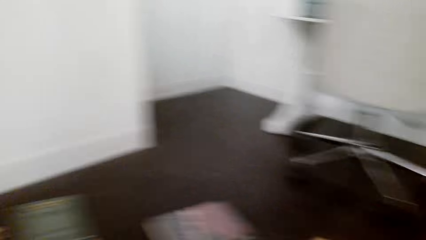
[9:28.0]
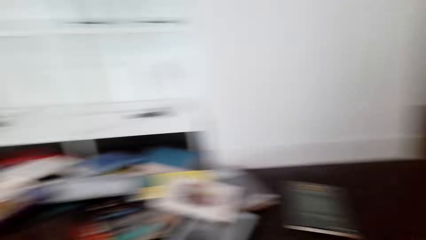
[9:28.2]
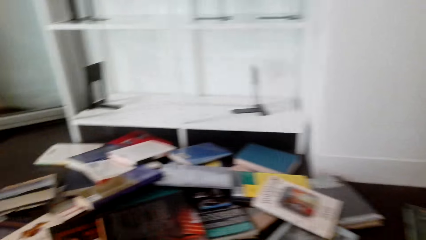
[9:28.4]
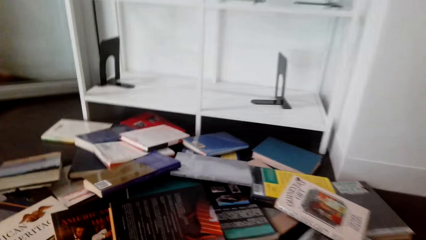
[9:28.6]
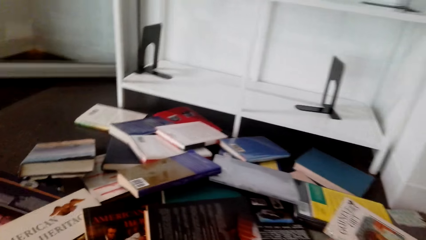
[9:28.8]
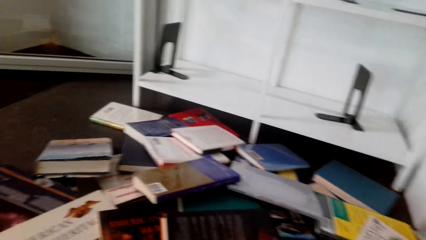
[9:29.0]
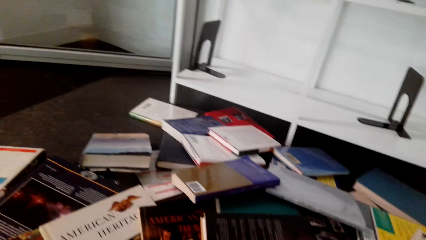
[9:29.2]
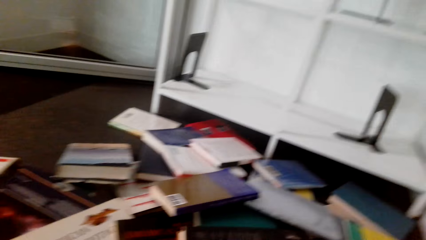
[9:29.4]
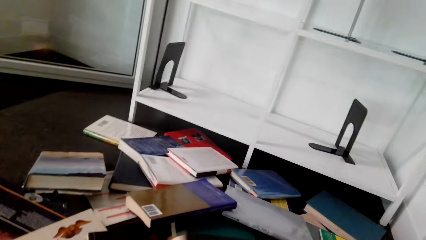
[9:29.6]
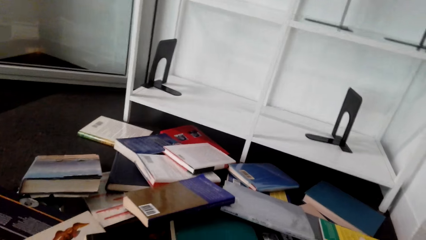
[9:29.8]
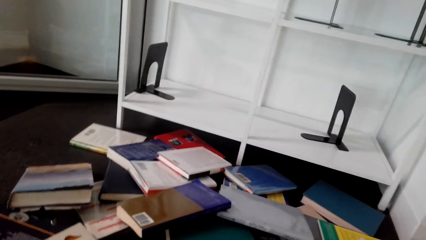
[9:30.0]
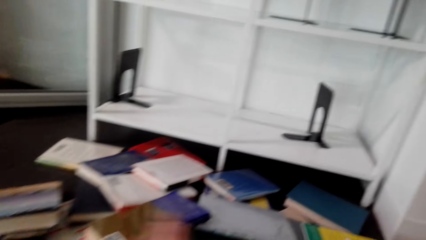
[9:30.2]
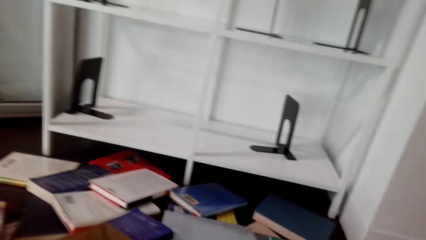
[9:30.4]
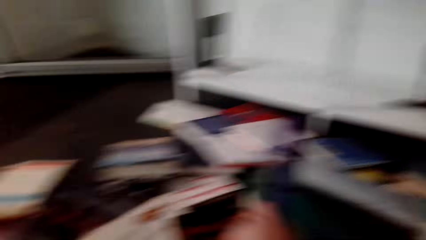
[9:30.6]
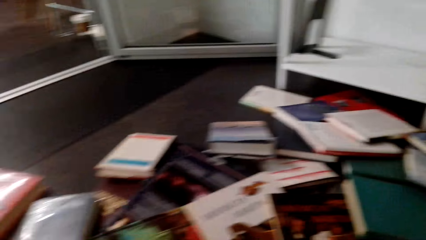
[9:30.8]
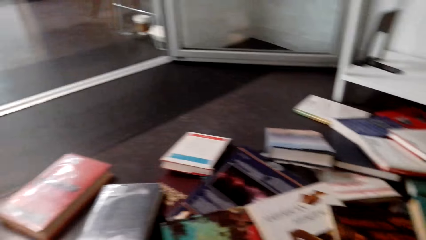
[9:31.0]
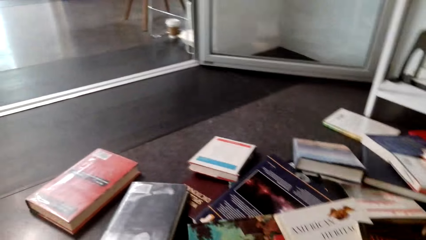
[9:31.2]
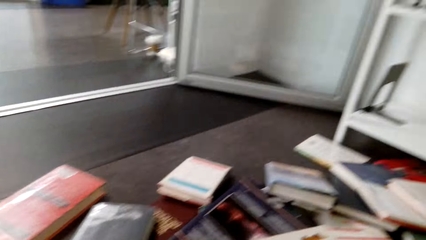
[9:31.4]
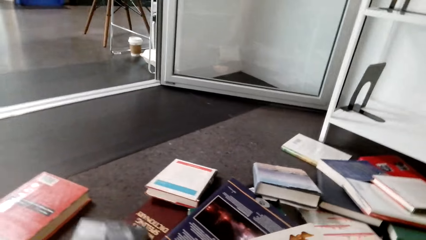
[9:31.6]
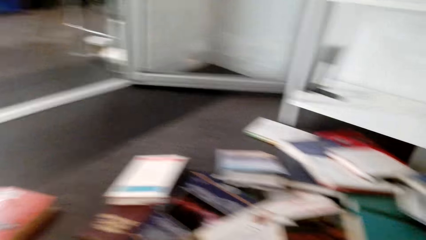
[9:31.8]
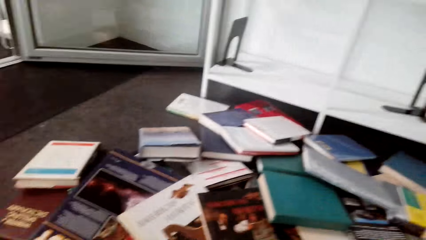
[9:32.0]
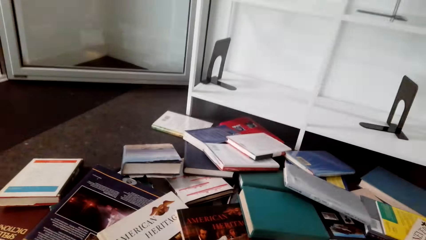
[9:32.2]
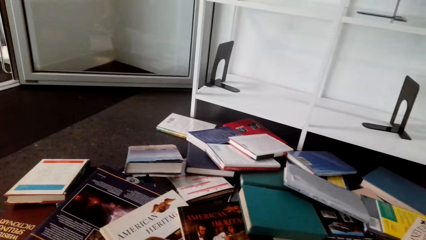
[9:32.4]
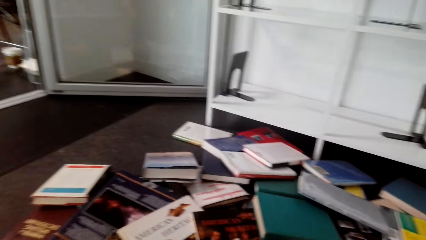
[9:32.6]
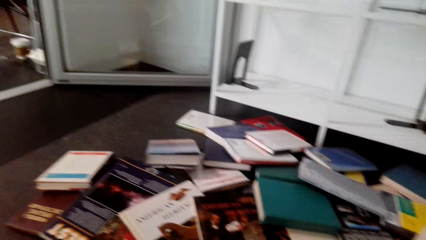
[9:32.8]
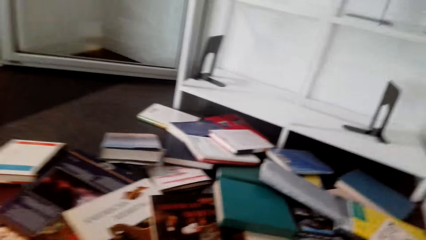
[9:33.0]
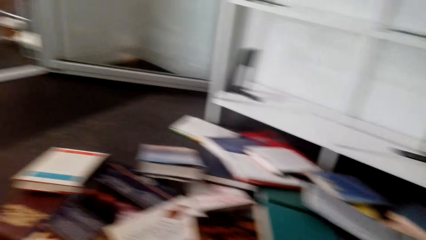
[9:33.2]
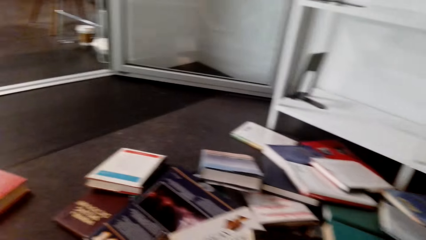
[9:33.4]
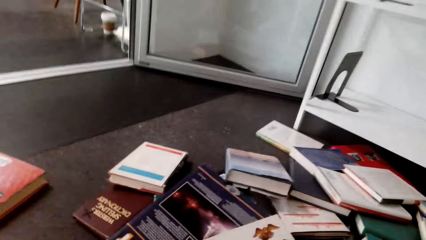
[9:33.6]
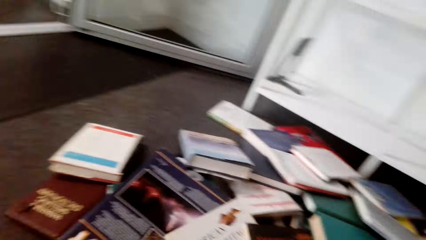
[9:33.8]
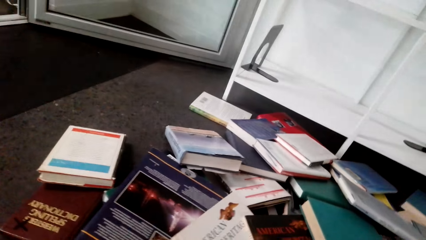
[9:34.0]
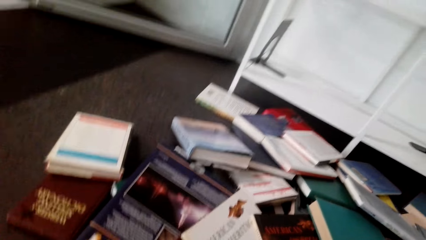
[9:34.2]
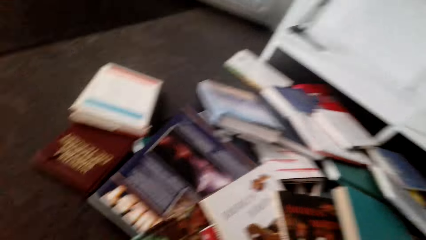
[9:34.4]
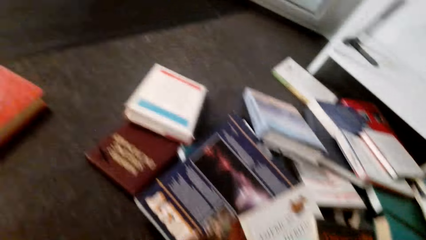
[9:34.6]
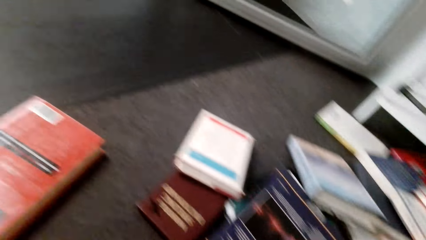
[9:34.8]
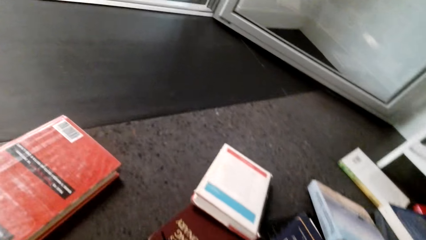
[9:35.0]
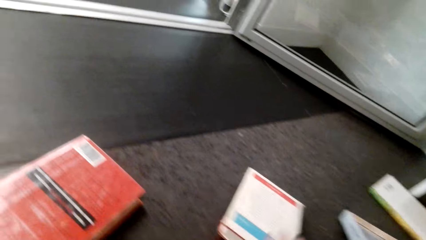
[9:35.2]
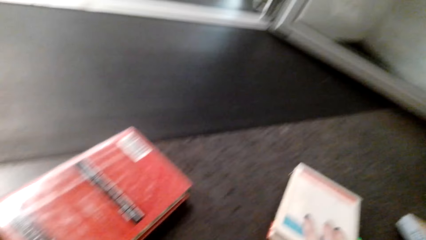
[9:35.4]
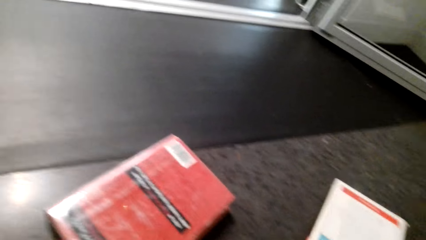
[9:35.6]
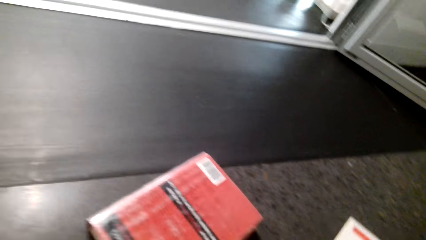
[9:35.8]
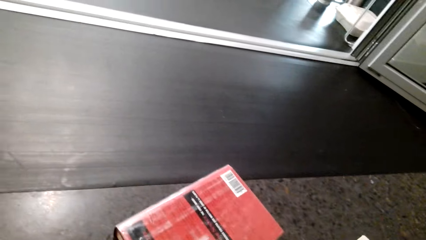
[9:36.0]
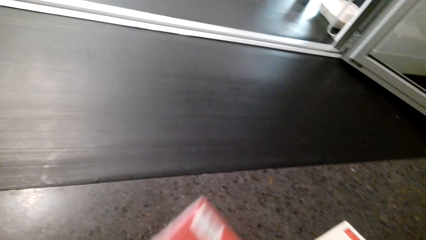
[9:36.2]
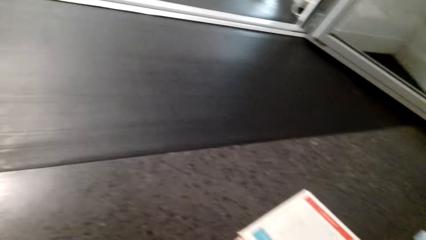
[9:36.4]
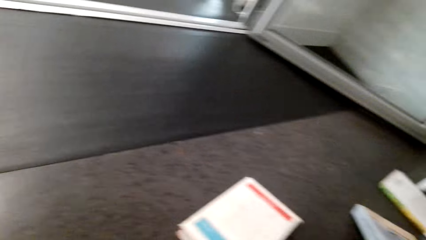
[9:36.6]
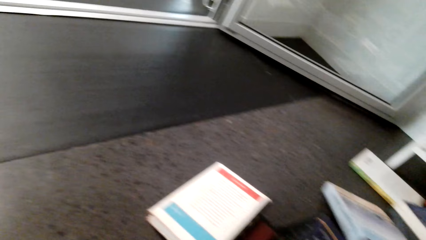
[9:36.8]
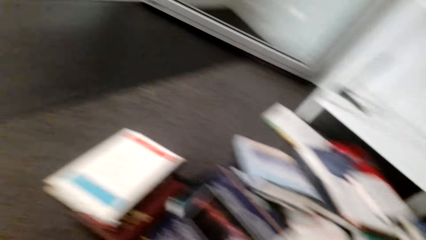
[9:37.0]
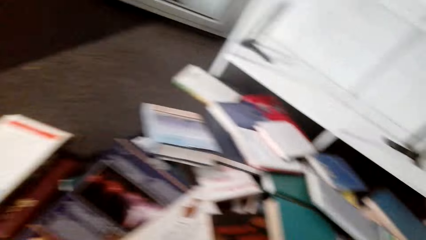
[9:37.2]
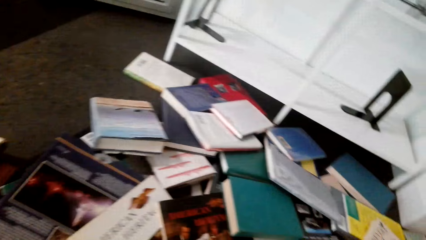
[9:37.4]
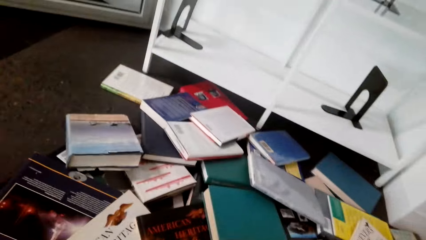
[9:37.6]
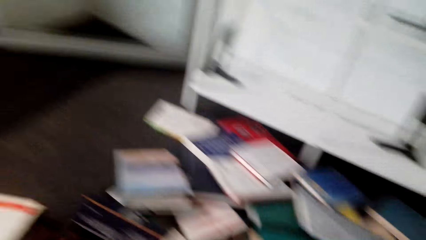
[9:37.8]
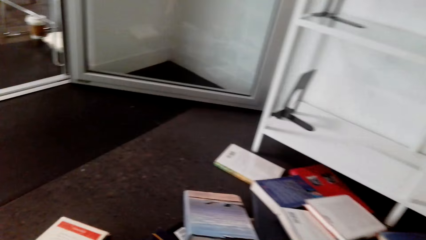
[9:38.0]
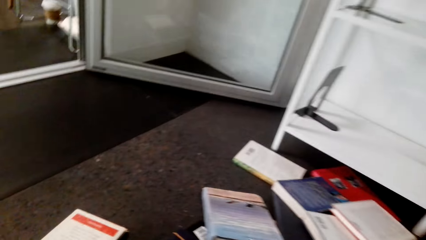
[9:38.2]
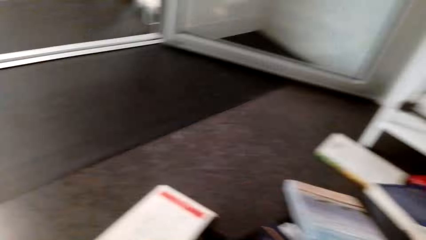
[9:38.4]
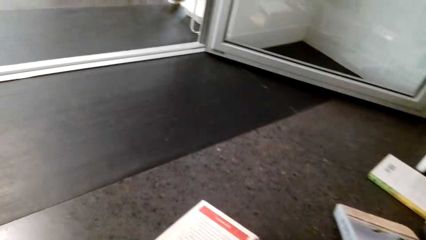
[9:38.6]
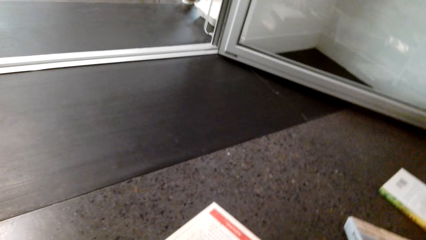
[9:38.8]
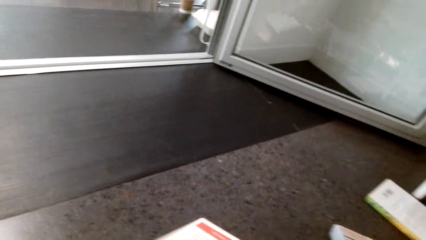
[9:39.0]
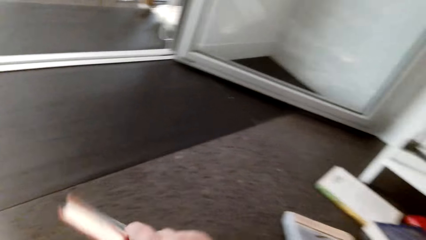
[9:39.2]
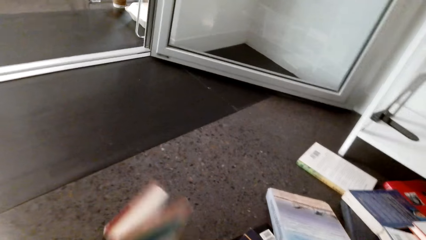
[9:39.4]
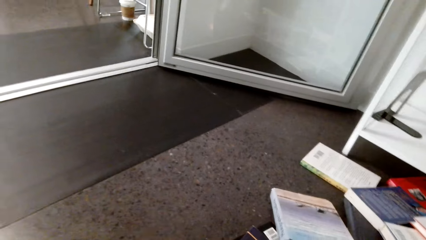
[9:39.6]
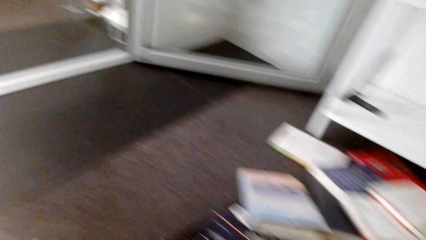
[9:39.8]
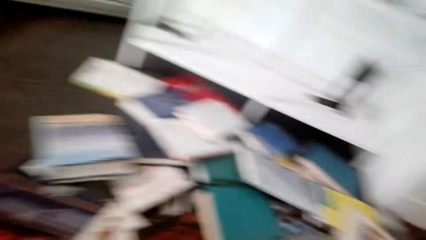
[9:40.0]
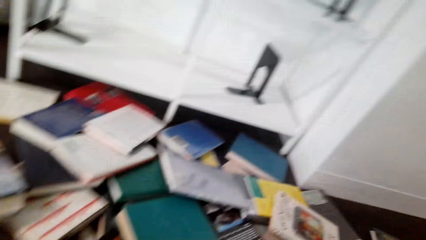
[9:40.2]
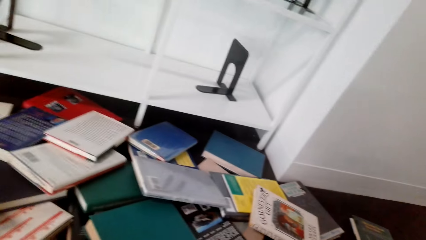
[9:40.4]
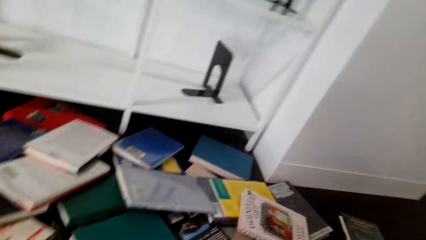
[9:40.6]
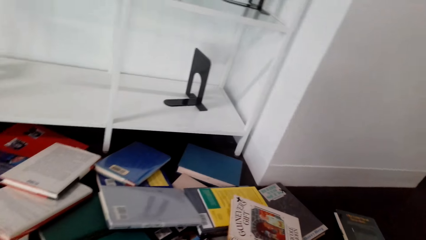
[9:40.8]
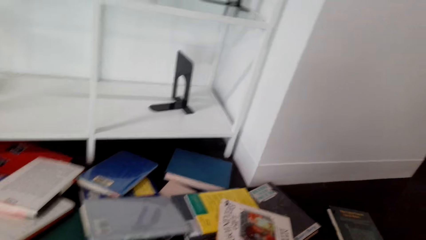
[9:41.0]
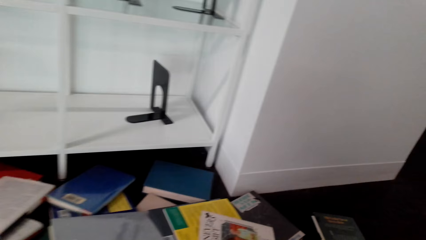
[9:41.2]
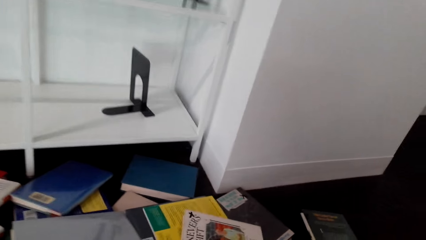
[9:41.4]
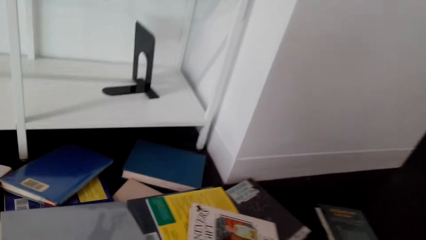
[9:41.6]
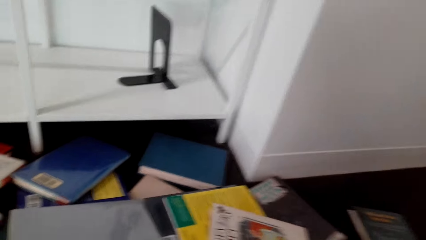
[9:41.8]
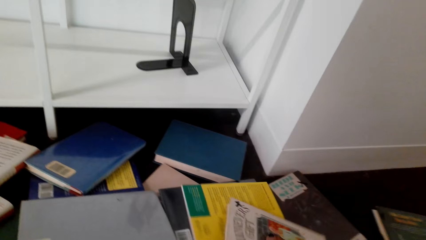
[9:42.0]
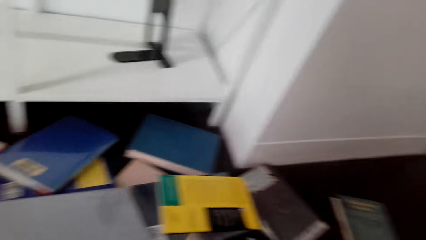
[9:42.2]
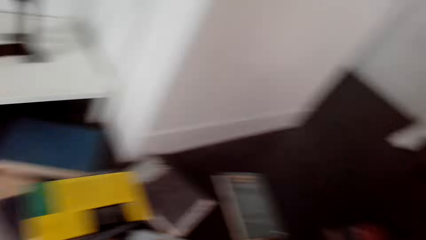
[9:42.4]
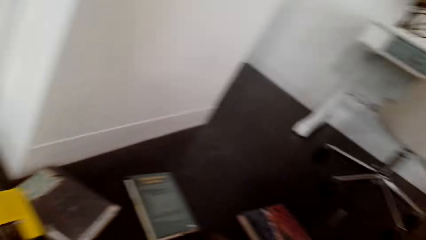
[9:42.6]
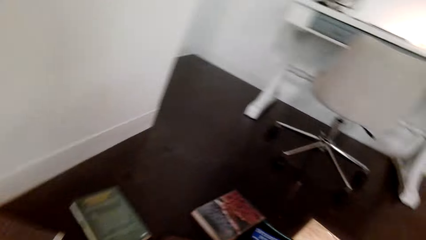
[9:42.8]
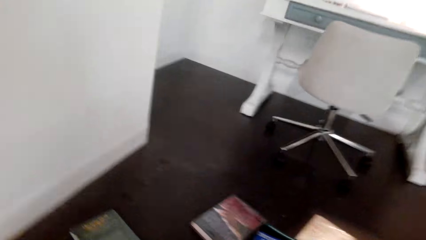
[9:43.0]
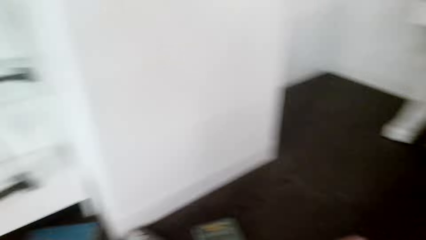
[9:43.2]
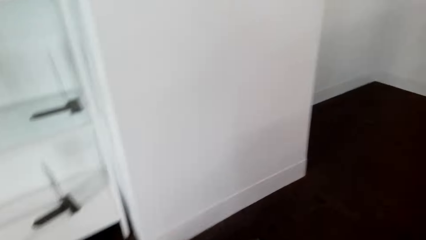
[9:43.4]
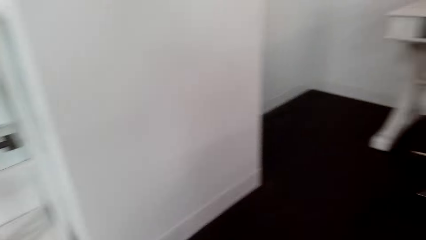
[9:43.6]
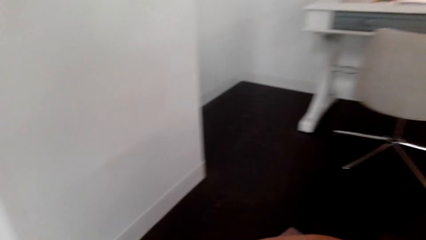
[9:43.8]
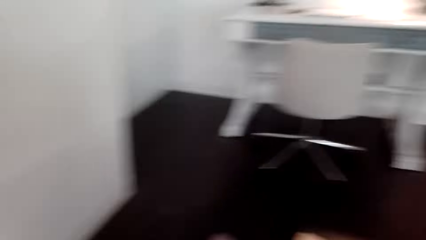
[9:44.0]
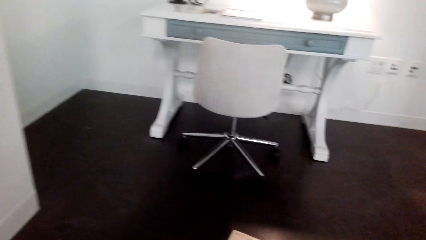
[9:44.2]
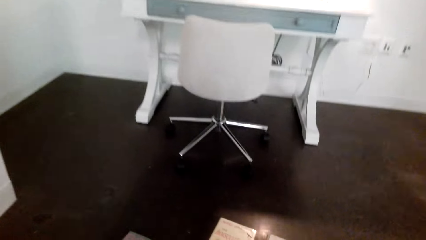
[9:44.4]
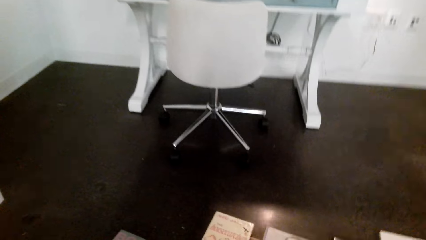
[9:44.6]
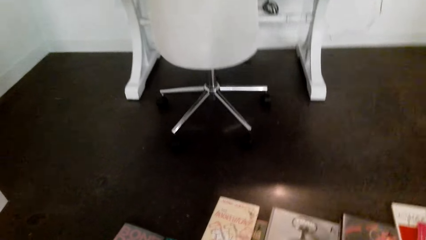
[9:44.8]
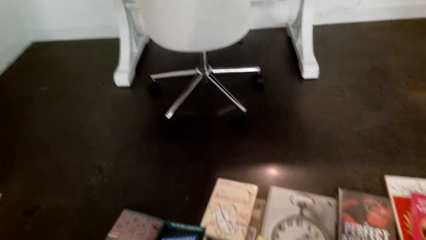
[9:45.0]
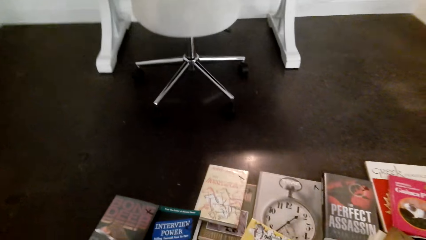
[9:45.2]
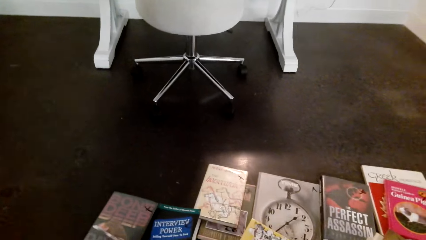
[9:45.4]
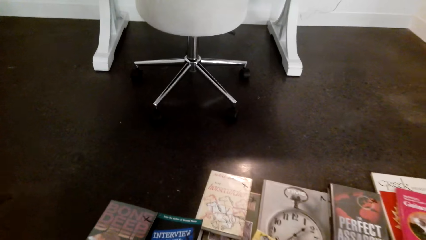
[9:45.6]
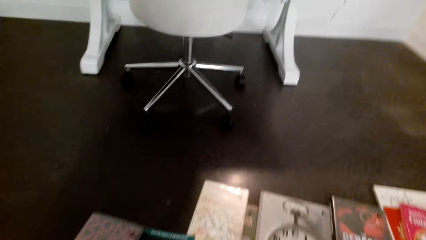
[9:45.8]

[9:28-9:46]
The camera wearer picks up the book from the floor. They lift the book. They touch books. They take the book. They pick up the book from the floor.
